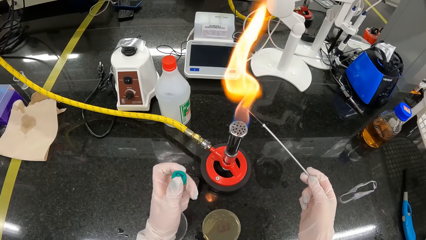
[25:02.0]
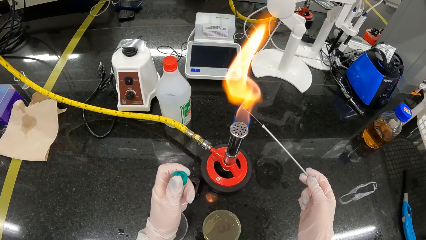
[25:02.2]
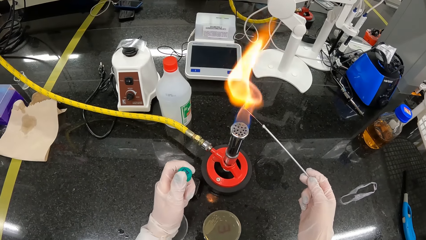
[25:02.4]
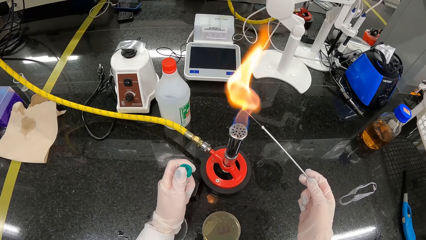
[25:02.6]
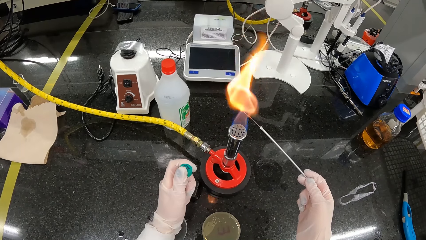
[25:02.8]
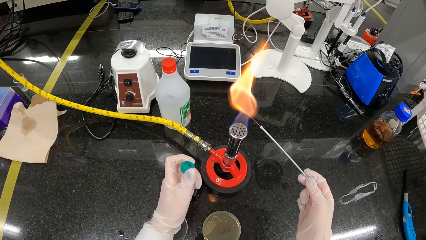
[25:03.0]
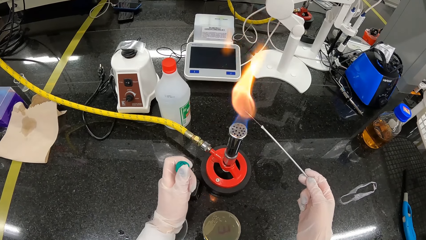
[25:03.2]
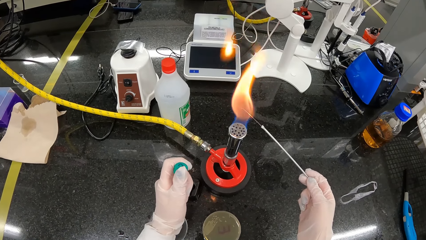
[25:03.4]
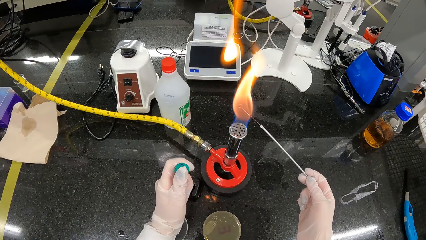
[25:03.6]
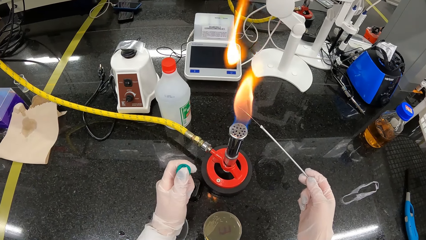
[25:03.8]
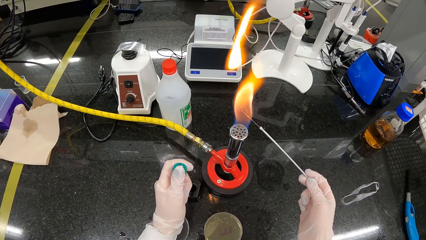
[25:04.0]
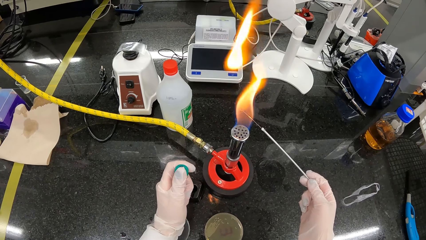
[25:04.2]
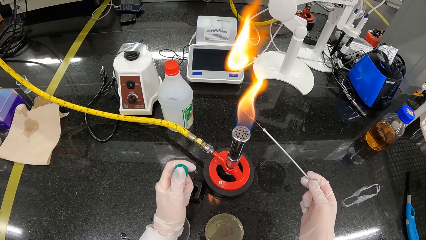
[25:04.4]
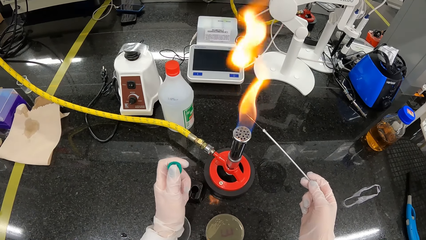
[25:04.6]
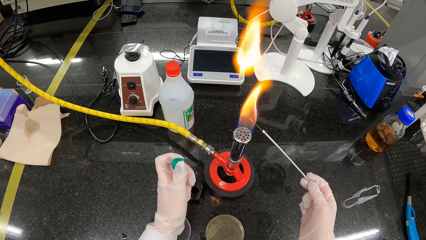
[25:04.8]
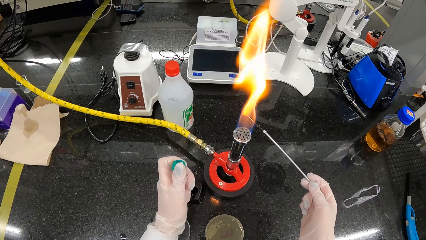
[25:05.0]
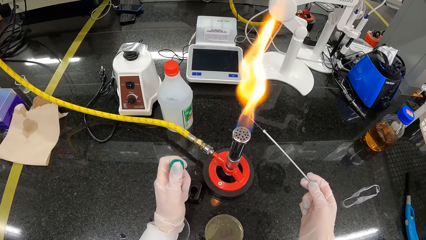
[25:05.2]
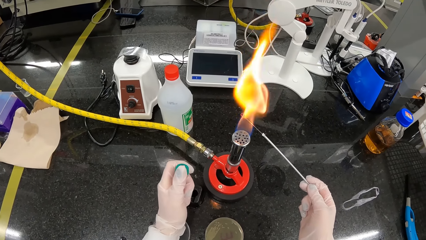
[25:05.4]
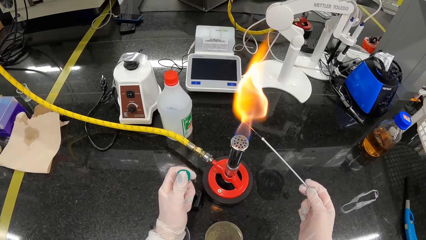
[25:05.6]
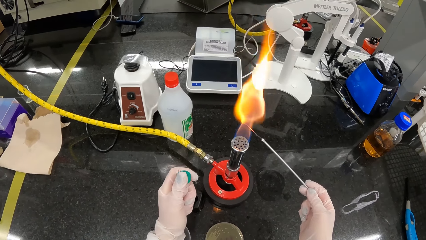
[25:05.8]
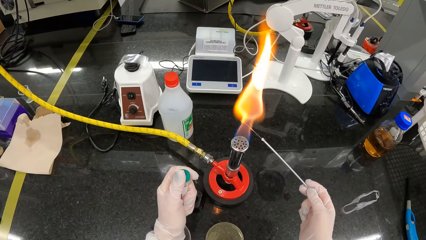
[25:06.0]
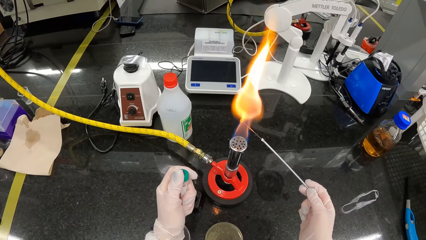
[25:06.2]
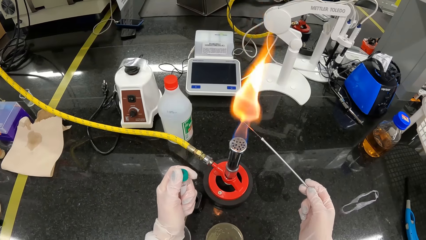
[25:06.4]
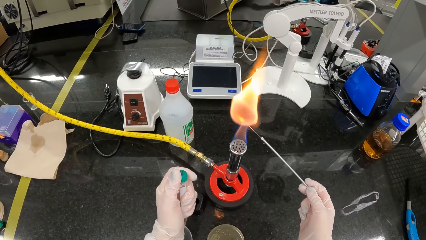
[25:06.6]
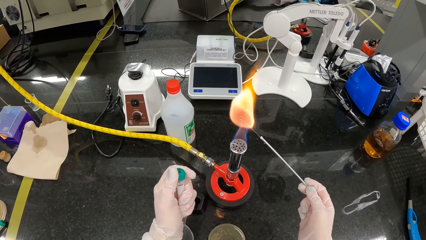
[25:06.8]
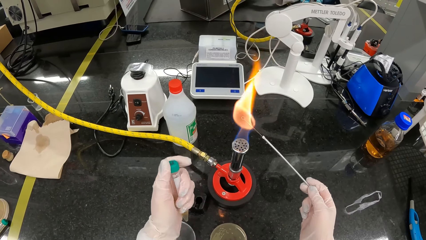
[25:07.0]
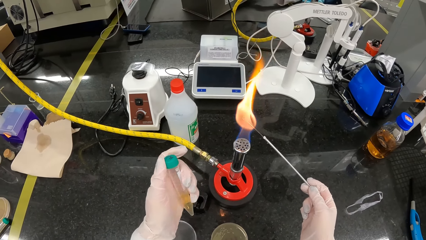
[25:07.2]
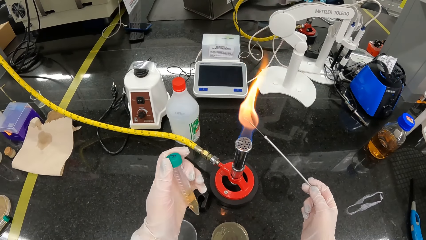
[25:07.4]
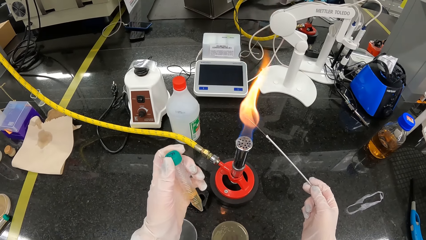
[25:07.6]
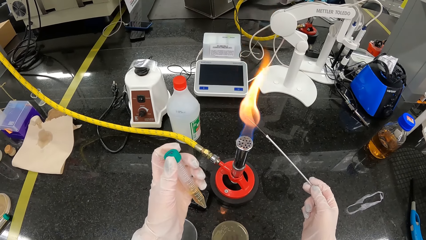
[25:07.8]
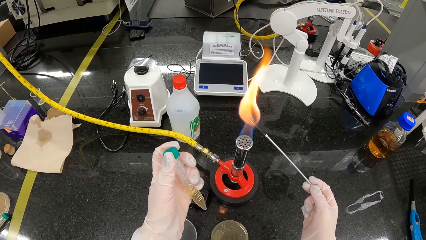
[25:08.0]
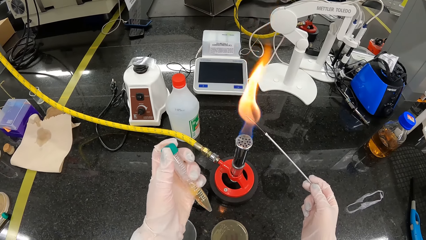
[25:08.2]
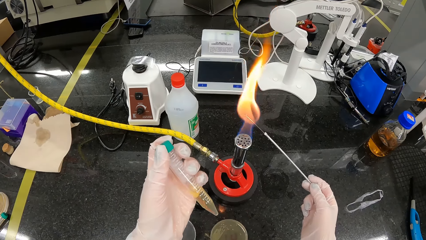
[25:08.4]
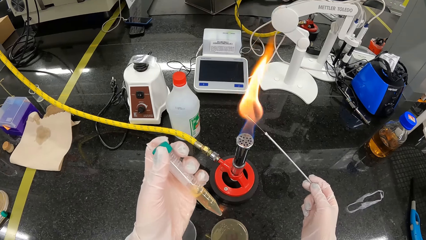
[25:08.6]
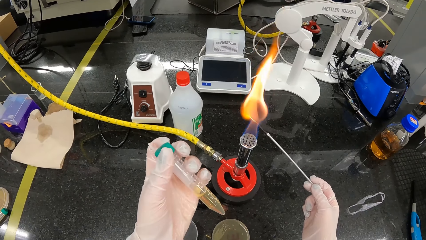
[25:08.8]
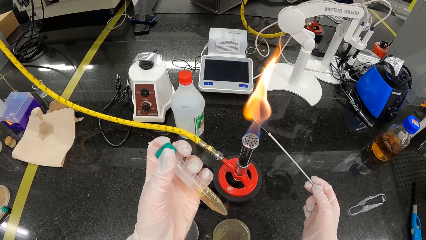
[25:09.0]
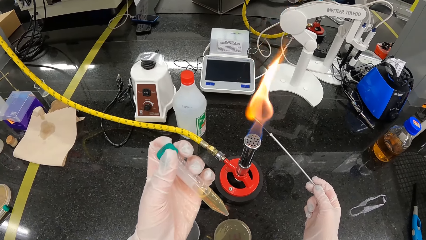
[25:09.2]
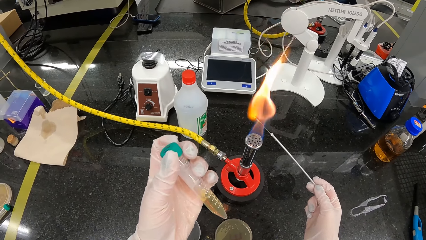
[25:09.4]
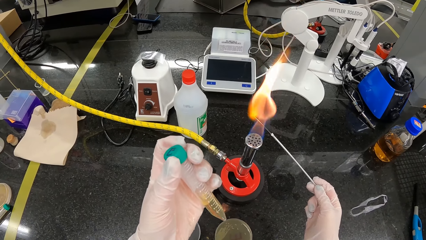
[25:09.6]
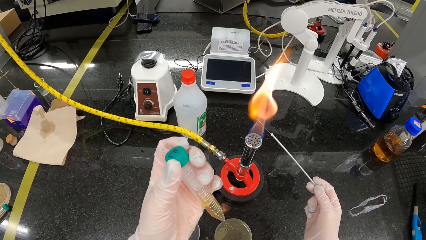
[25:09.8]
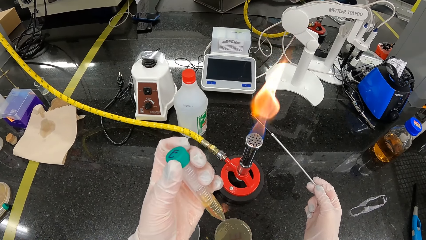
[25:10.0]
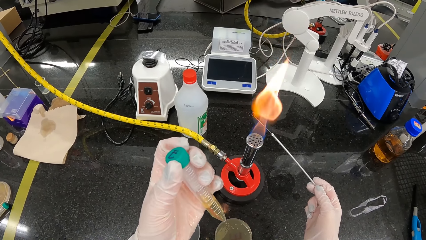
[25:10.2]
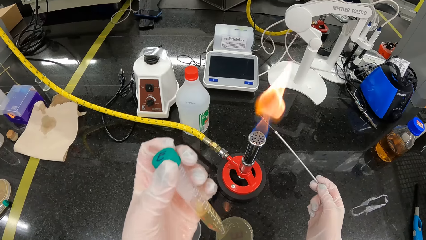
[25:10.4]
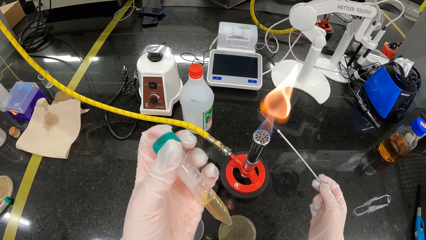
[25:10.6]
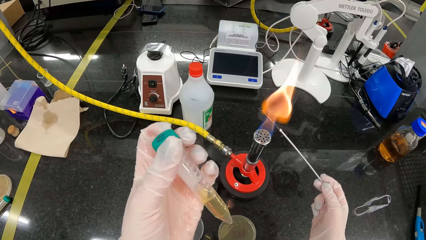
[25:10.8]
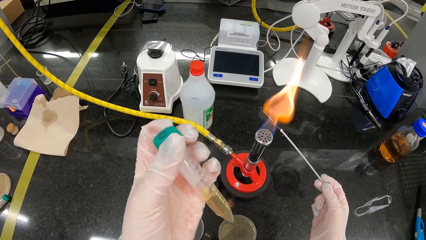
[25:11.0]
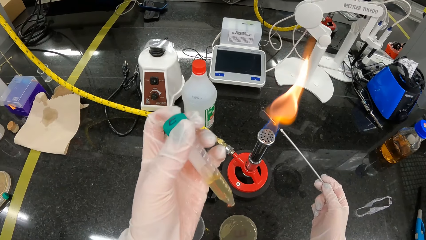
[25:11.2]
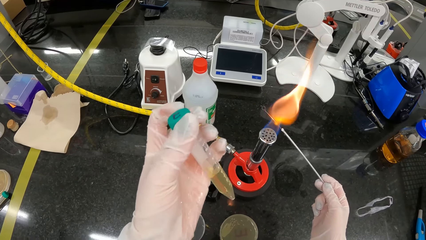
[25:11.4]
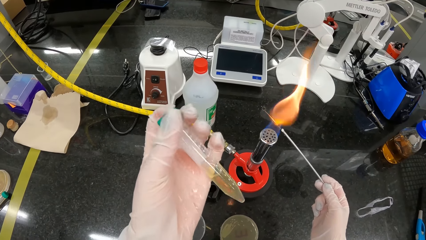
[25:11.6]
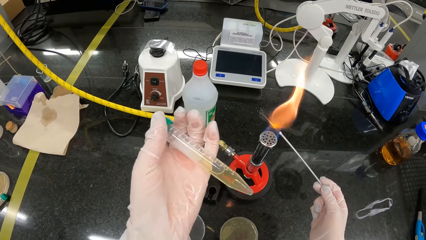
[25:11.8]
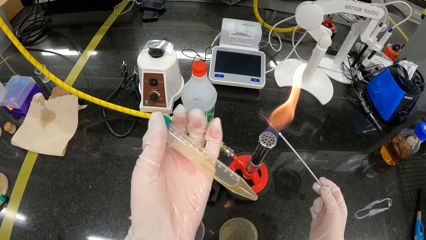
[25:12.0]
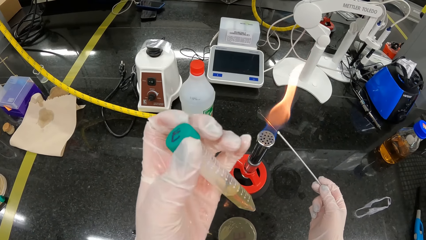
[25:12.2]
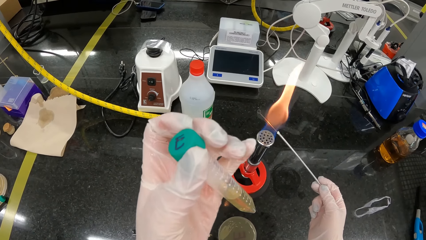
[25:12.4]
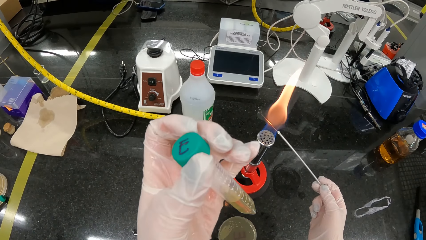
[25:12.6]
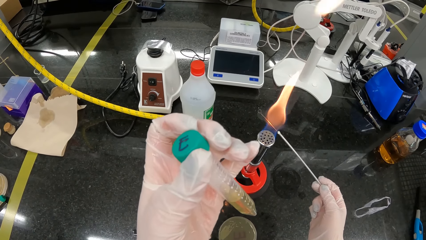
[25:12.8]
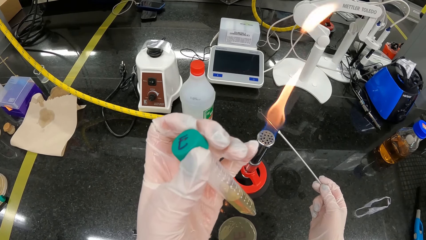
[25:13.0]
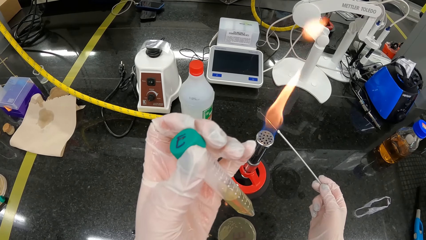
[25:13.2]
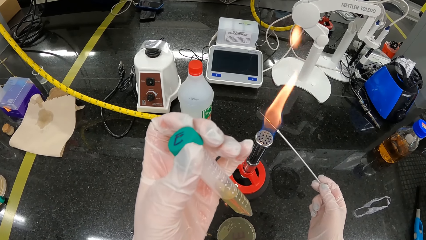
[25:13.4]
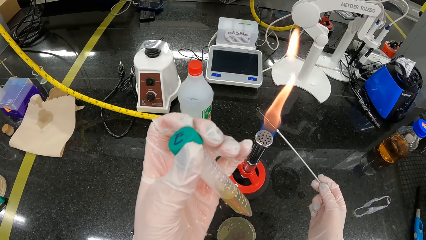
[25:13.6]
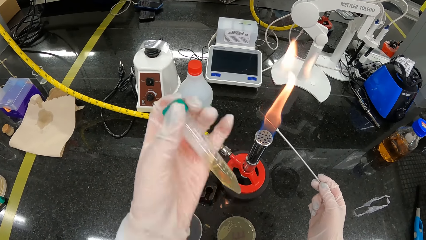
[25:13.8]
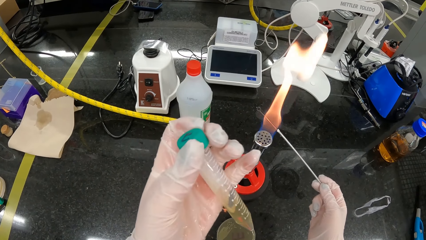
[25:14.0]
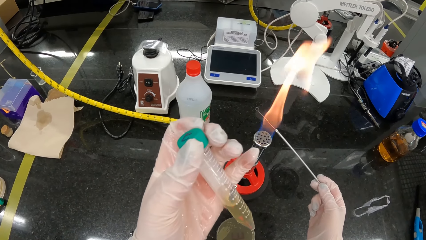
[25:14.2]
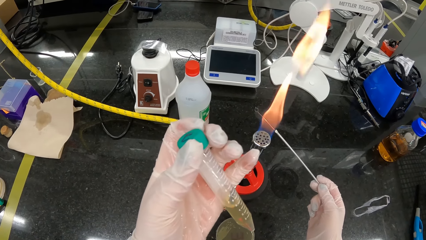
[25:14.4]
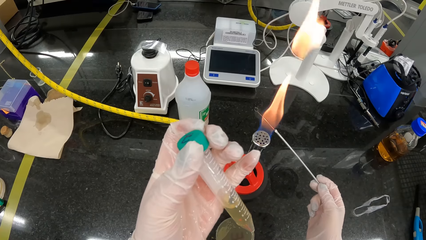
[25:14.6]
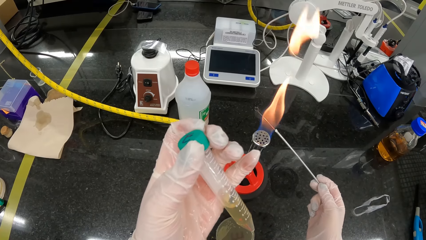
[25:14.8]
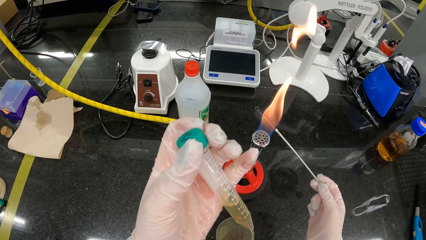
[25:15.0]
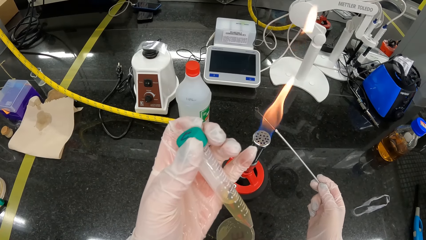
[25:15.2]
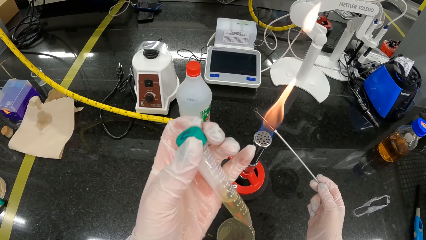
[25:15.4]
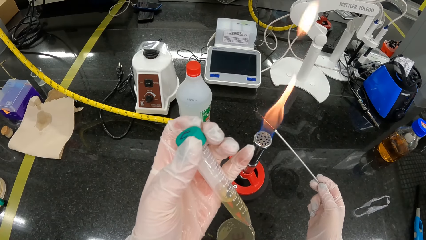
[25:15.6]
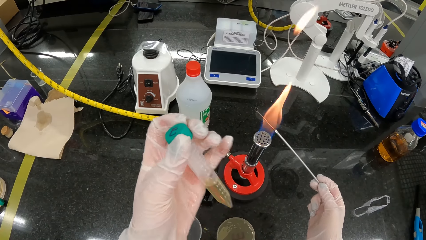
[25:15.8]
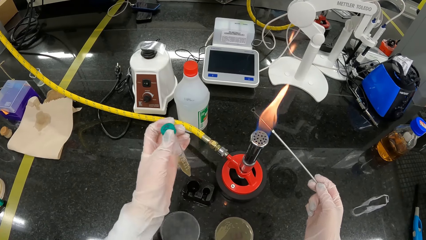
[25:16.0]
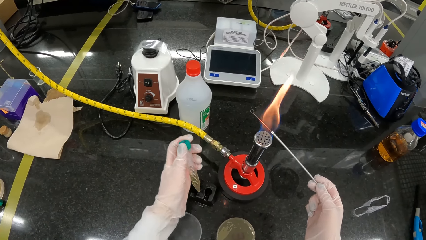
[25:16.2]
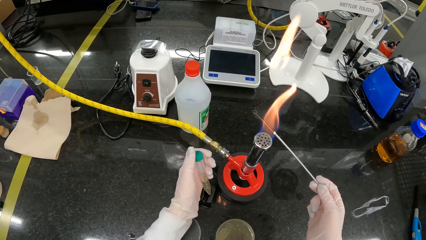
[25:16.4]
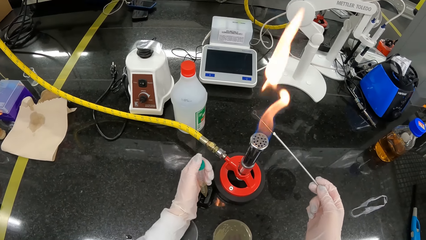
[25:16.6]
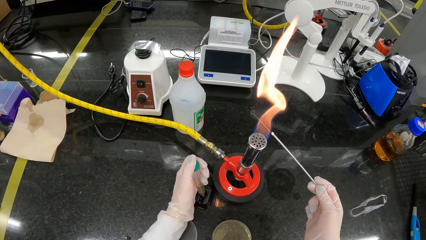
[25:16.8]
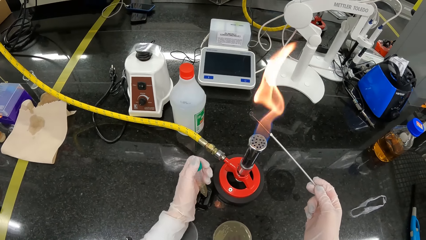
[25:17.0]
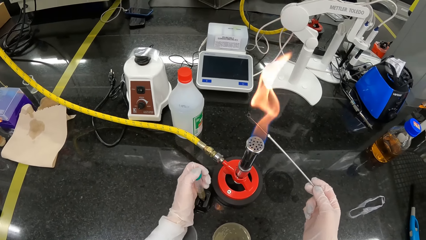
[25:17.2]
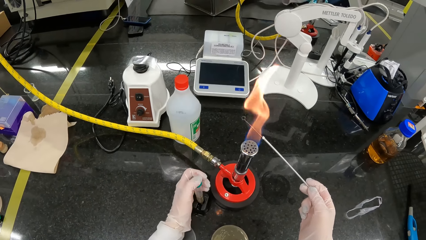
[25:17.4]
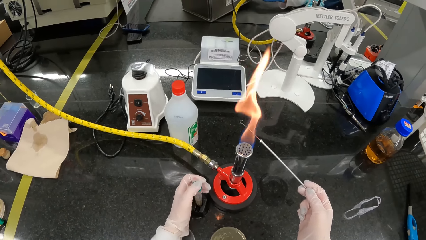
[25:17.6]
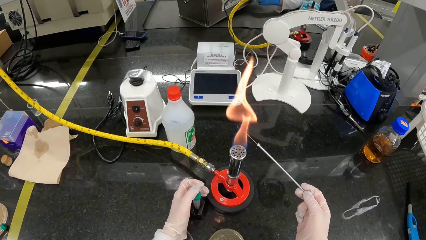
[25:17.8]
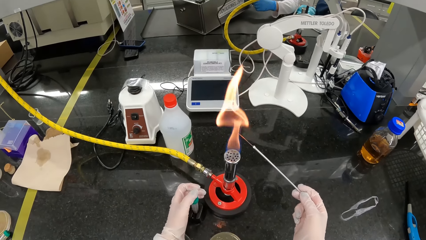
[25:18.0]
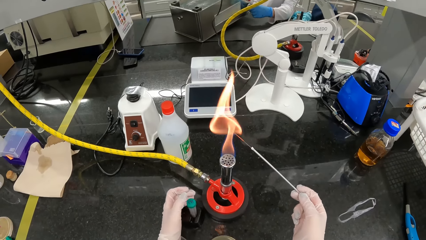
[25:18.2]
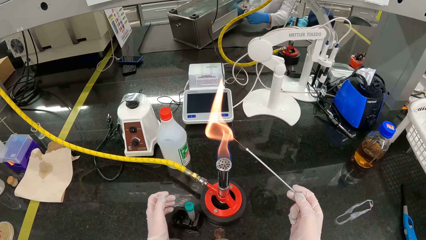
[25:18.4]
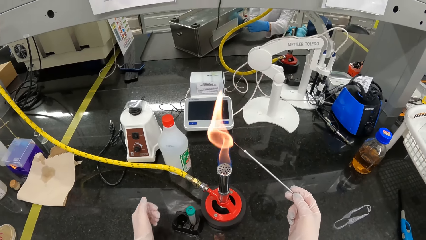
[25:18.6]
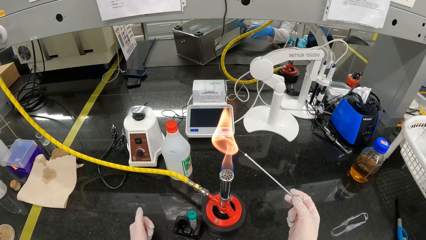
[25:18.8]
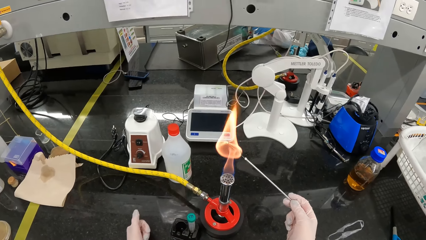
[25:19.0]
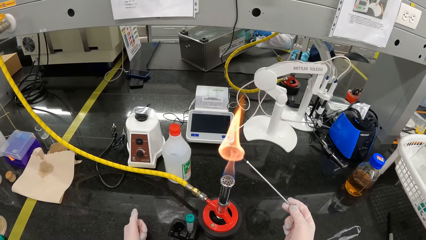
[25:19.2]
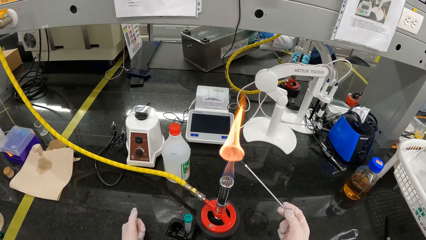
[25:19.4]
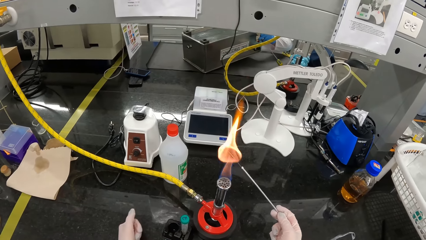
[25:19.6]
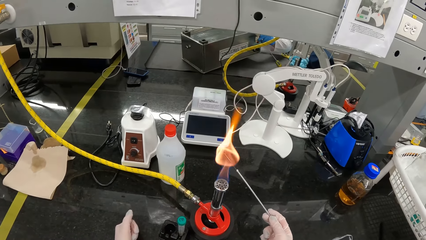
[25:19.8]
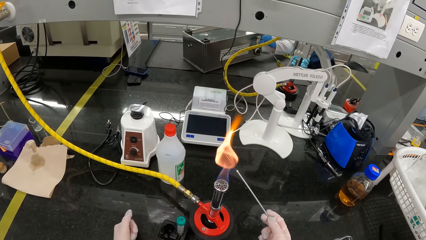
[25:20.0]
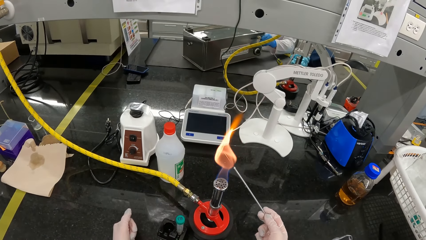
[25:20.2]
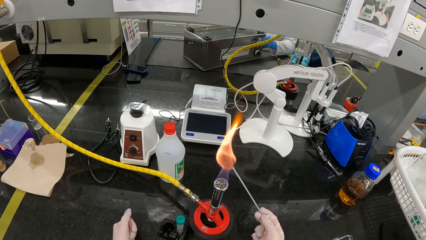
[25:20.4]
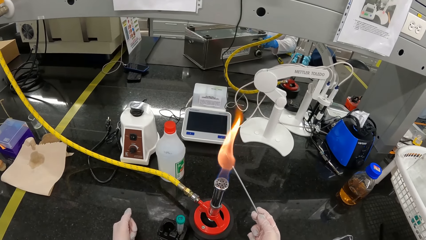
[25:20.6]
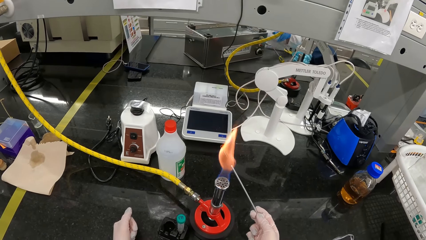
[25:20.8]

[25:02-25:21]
The camera wearer shakes the test tube. She jerks the vial with her left hand. She drops the vial on the rack with her left hand.
